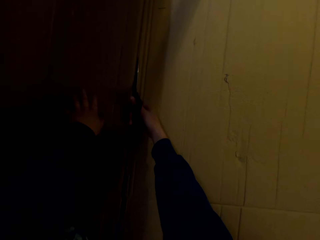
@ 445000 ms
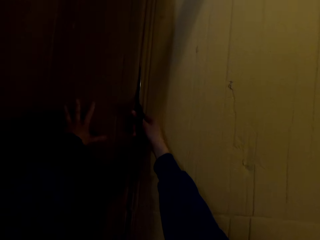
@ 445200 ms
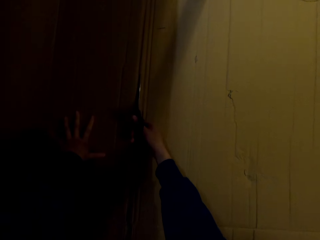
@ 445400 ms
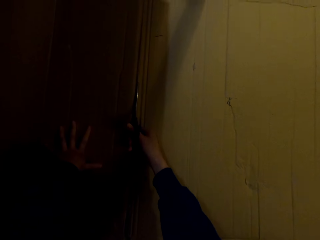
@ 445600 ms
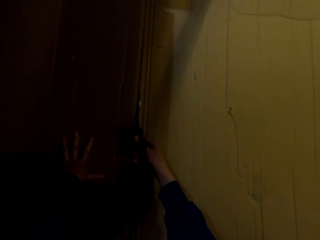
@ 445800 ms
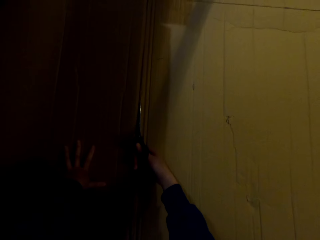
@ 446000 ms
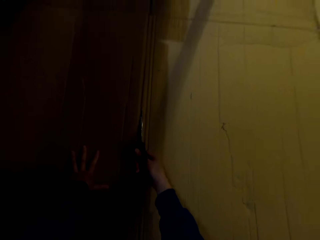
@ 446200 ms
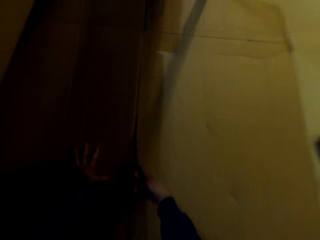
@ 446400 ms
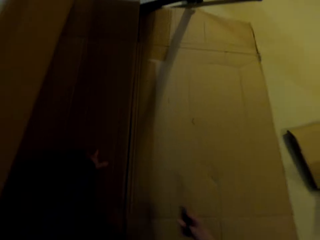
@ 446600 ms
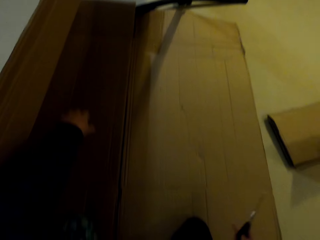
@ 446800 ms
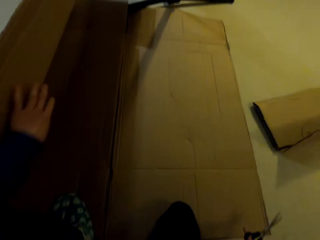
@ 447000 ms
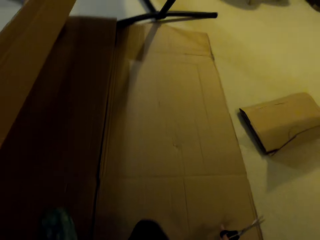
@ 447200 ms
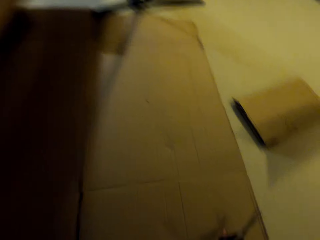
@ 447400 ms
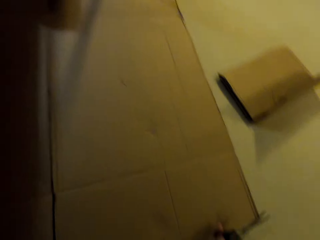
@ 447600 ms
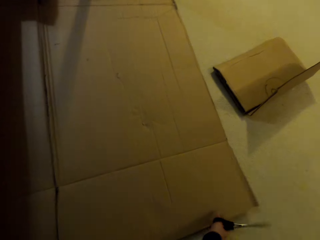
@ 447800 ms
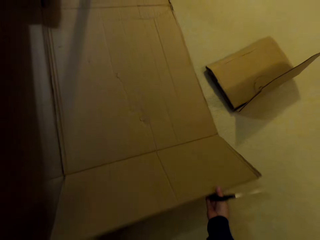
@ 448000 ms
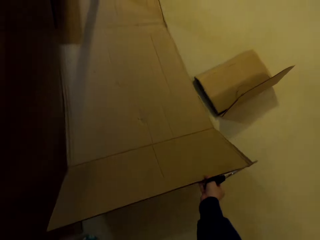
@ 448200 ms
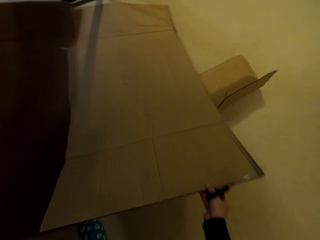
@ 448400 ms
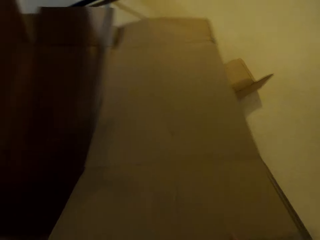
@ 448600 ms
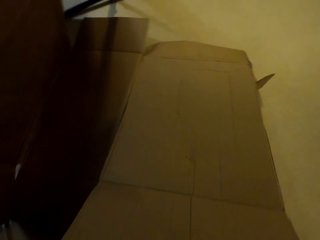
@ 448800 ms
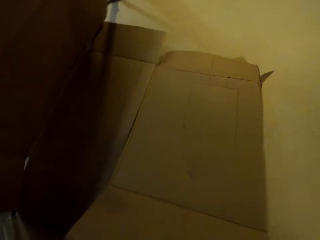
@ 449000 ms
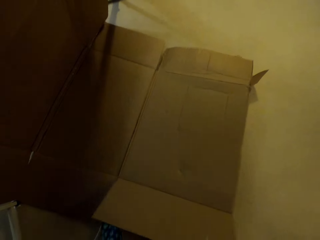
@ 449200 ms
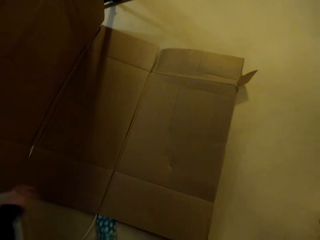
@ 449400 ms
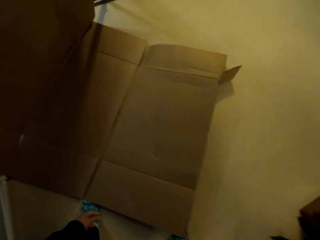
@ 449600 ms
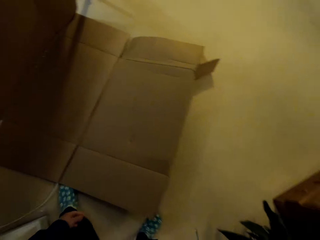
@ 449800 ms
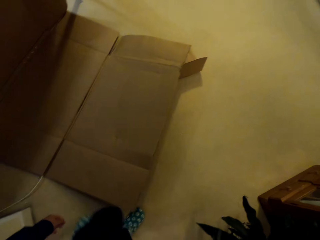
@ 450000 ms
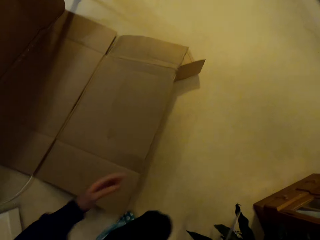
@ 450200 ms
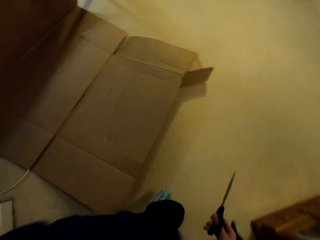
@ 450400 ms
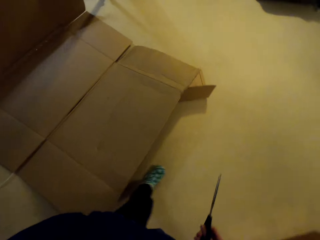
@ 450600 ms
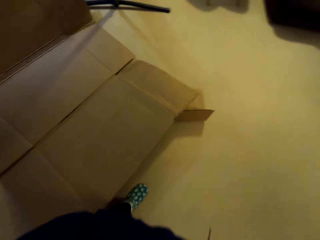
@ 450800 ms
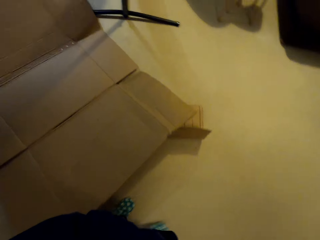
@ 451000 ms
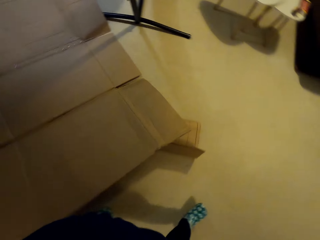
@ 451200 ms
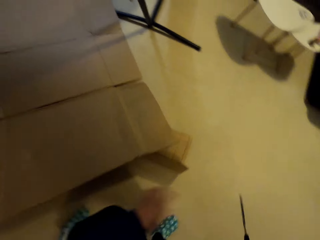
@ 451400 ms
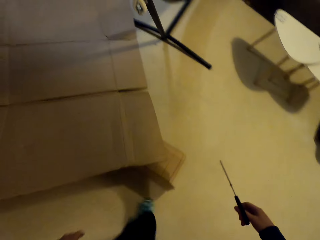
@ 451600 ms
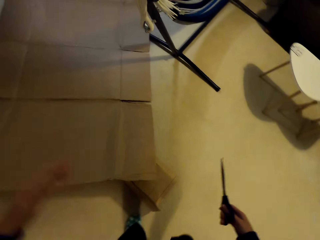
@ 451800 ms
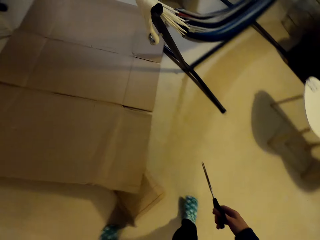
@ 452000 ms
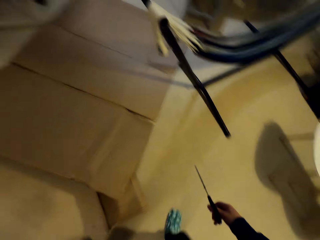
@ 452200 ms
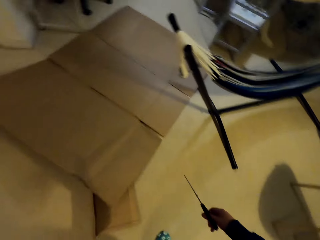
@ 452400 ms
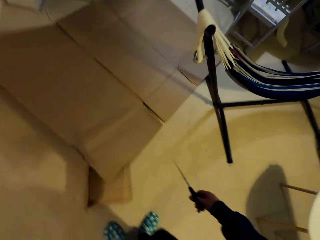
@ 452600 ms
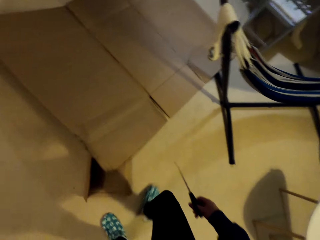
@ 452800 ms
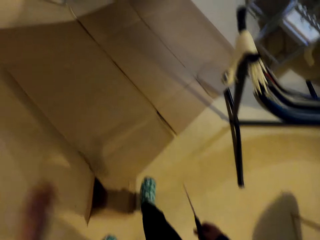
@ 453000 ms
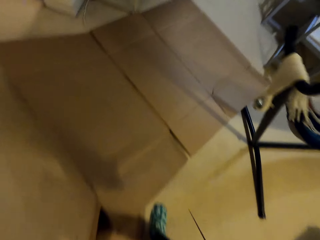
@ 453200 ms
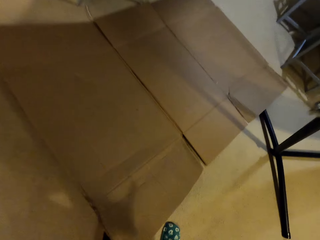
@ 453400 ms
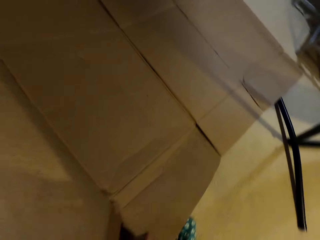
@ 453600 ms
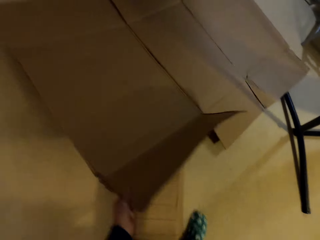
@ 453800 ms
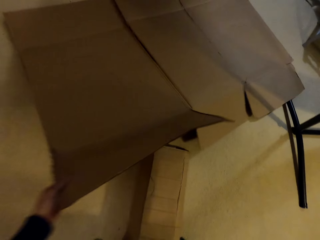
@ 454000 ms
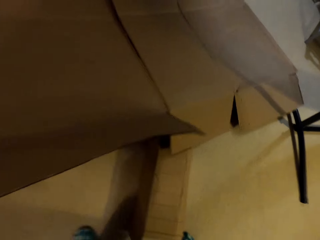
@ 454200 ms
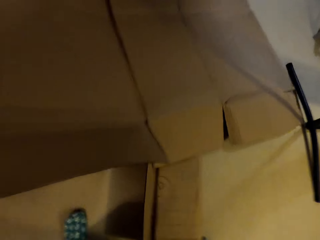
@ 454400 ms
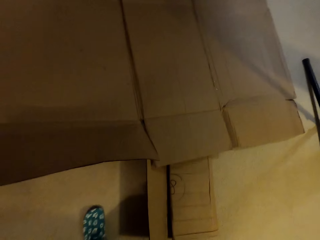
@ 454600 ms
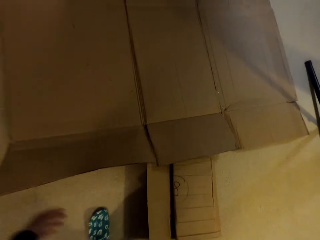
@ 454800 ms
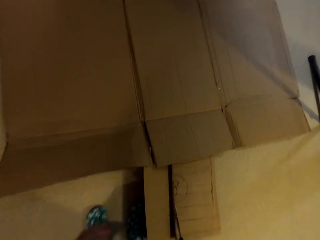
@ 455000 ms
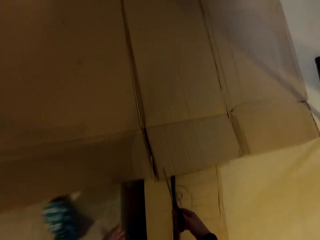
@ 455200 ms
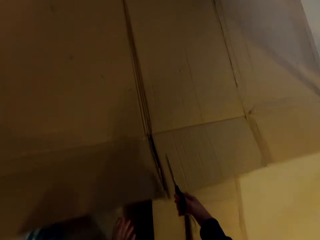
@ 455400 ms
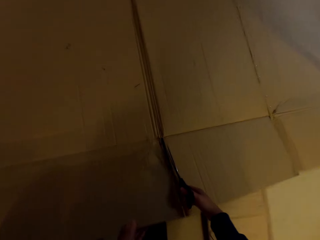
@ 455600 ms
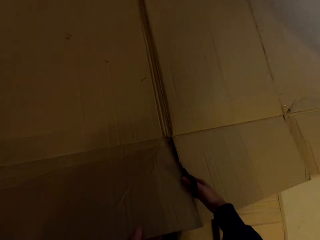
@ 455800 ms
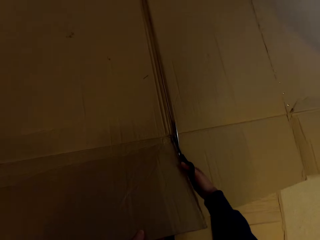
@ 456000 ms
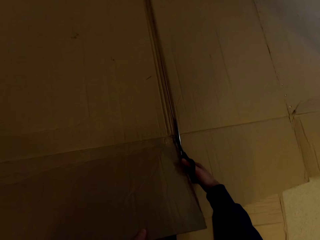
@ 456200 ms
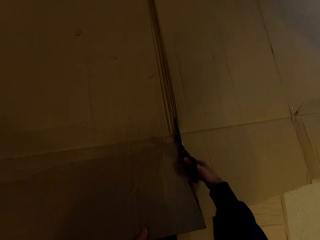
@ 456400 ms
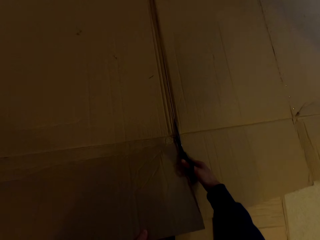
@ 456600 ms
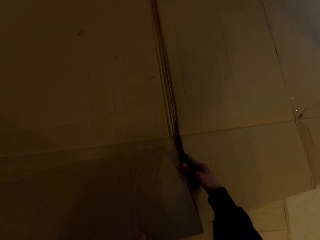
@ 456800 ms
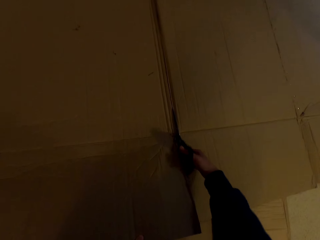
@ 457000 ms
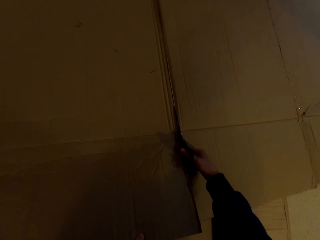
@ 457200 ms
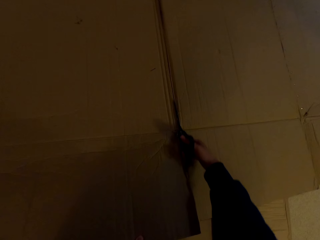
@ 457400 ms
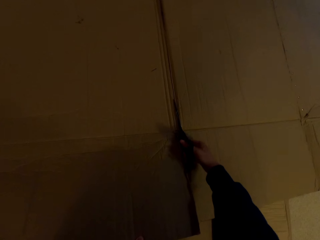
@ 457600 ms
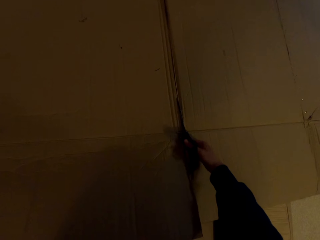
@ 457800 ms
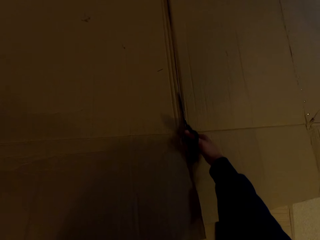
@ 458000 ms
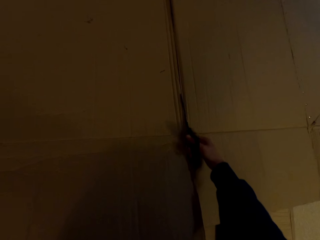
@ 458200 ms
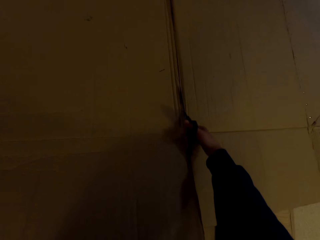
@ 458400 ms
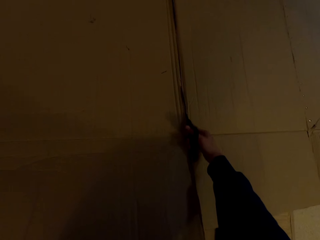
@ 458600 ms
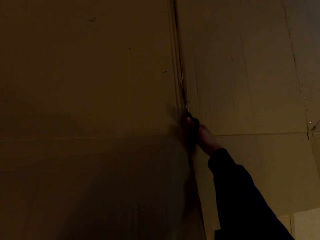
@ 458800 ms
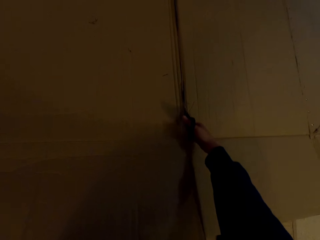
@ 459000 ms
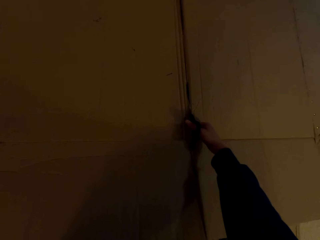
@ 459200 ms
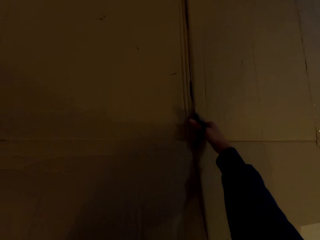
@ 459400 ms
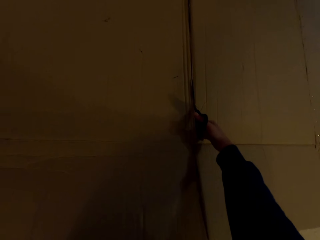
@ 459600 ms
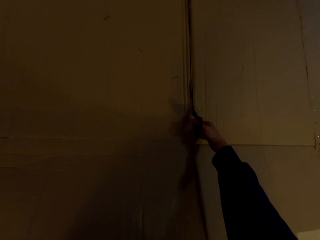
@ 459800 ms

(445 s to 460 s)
The camera wearer moves the carton on the floor. They cut the carton with the scissors.

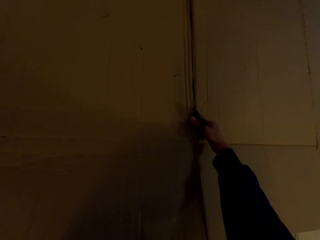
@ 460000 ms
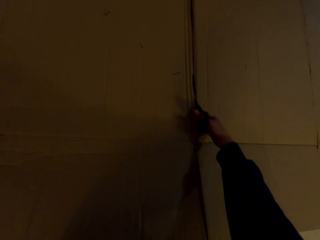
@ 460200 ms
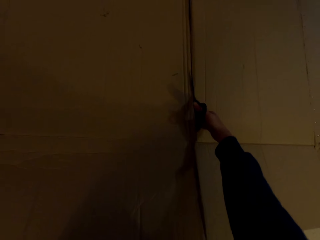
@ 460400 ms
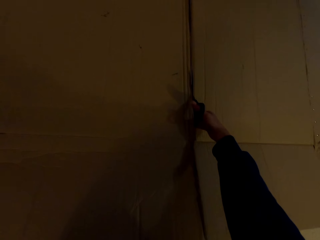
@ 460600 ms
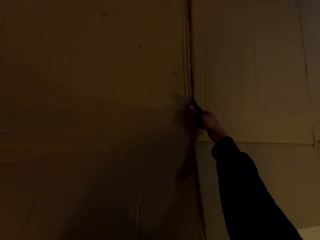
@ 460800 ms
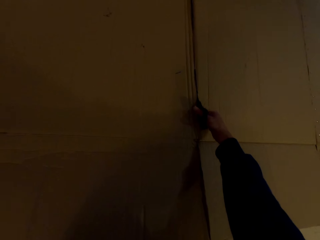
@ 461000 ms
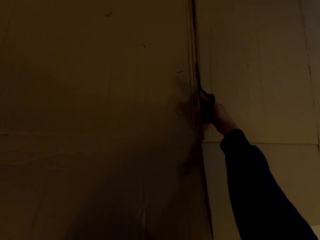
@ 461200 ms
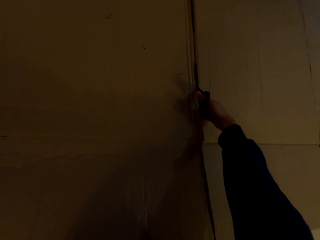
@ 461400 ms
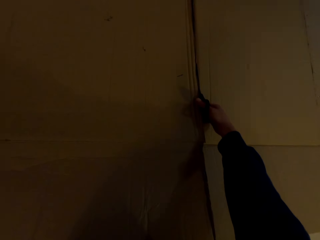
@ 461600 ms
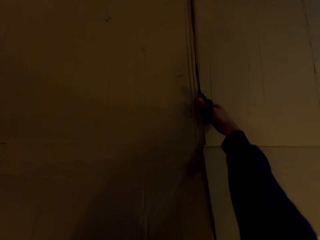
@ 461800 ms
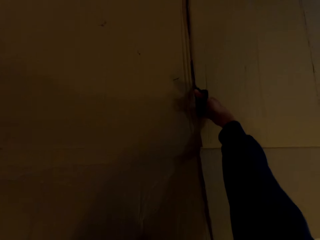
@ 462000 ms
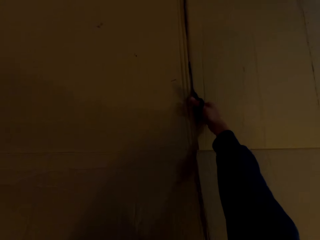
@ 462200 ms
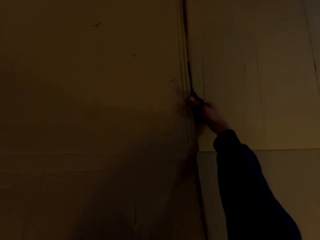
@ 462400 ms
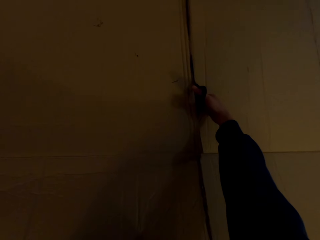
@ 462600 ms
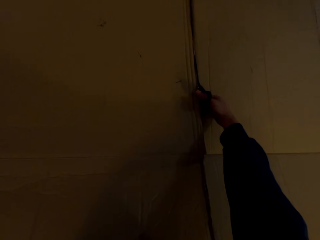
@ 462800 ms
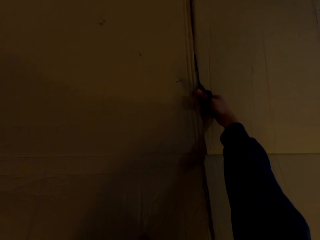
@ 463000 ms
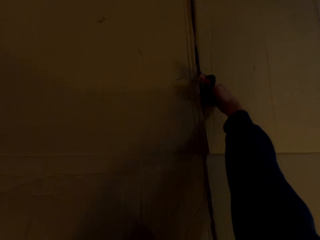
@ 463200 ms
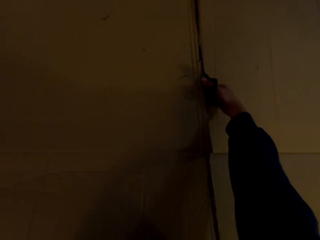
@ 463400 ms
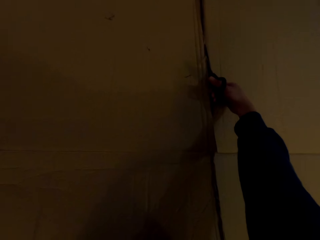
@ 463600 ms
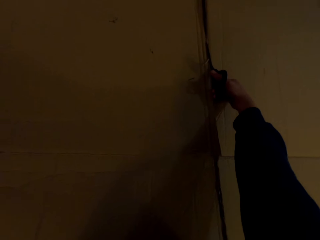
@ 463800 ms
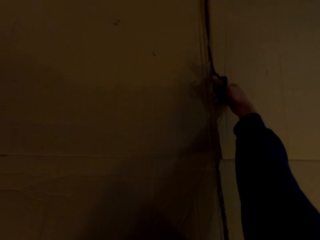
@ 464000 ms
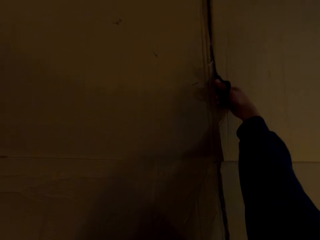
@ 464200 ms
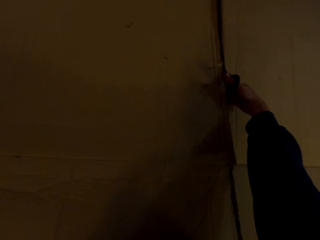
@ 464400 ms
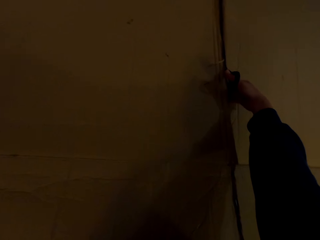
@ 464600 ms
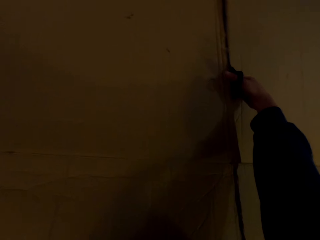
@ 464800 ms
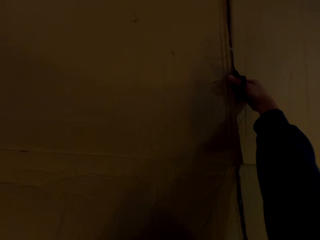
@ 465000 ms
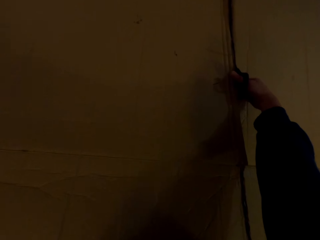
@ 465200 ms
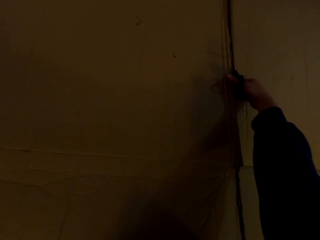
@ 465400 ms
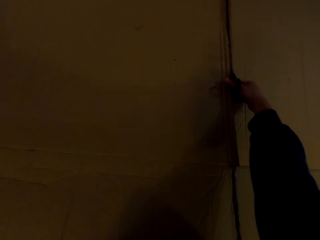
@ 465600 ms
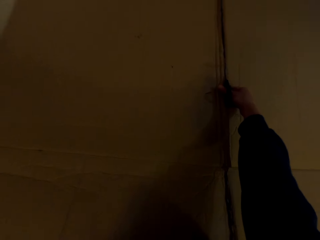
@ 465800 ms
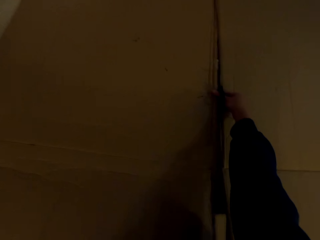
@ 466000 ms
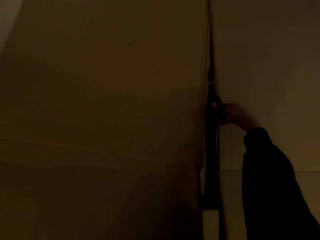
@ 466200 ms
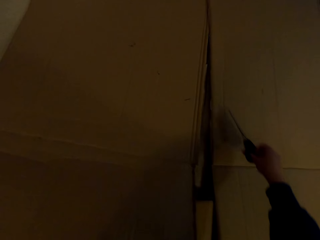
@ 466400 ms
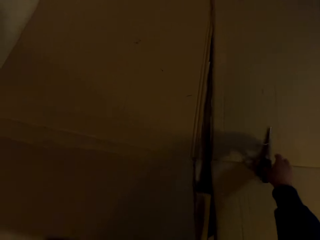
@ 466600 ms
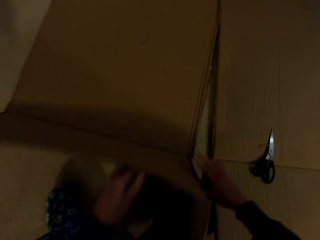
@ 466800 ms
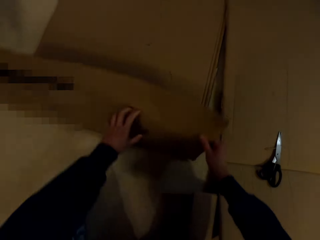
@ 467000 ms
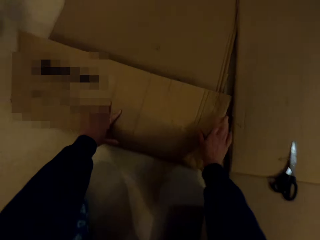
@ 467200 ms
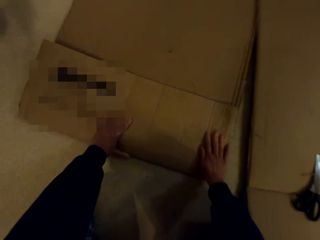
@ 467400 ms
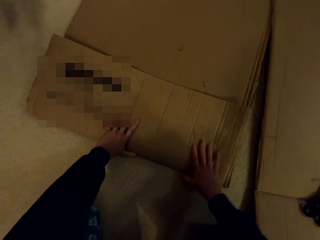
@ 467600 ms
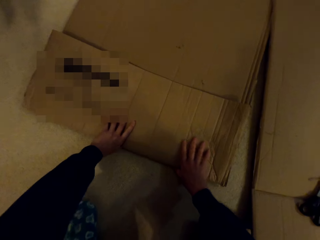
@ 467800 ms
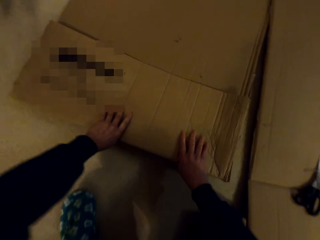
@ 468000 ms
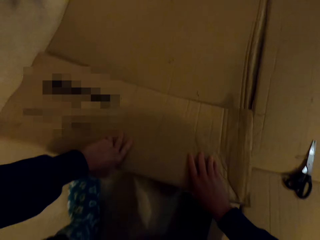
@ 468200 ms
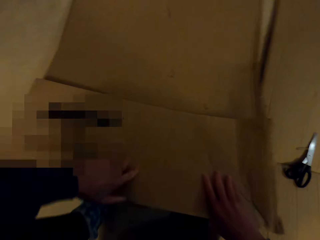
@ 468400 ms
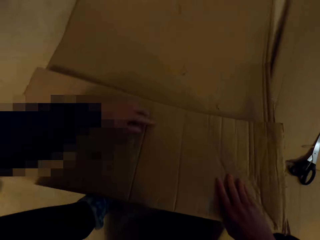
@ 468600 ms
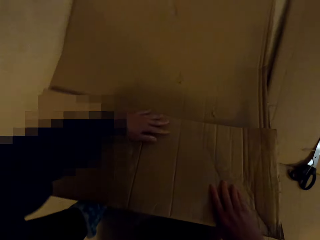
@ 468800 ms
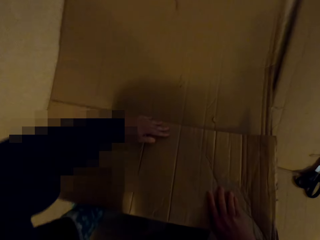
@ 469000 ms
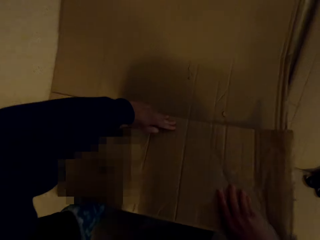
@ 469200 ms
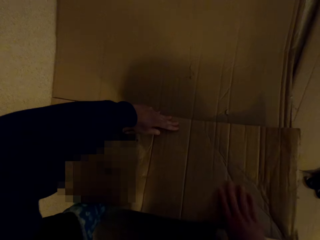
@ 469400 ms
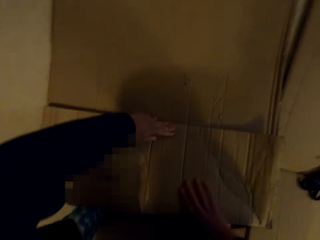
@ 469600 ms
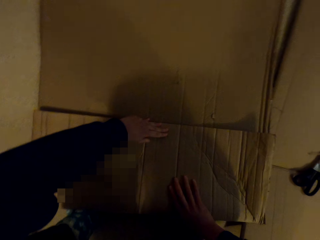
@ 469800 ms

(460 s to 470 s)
The camera wearer folds the carton.
